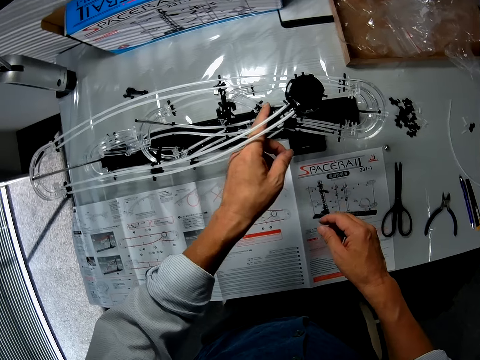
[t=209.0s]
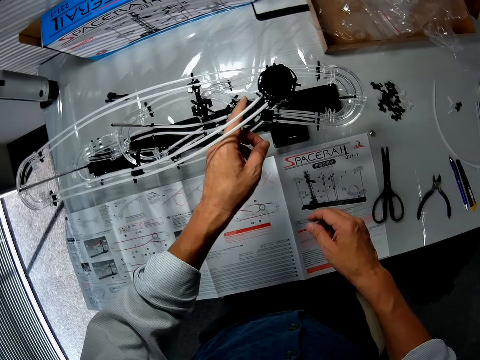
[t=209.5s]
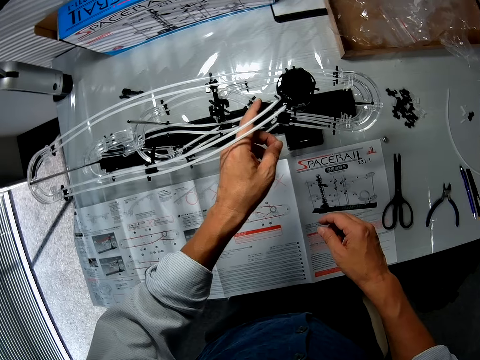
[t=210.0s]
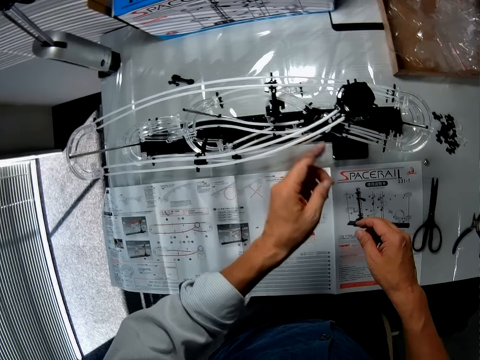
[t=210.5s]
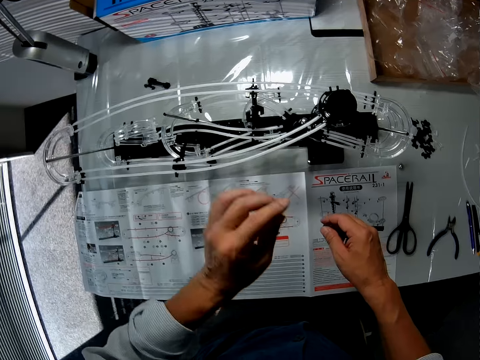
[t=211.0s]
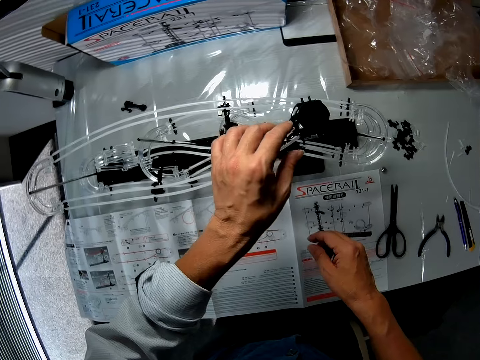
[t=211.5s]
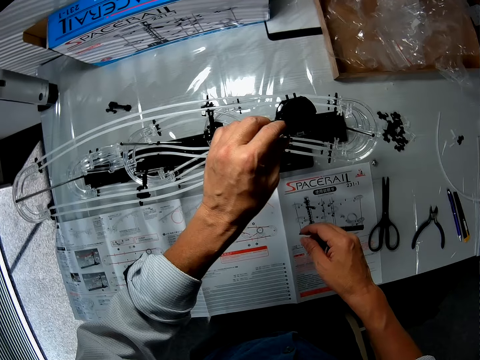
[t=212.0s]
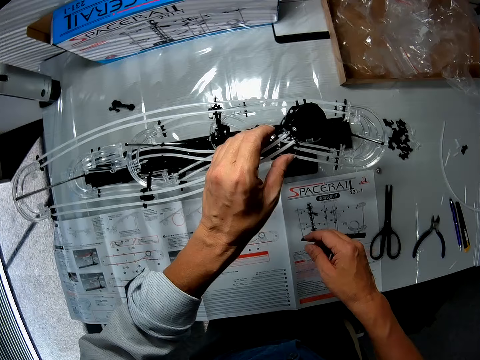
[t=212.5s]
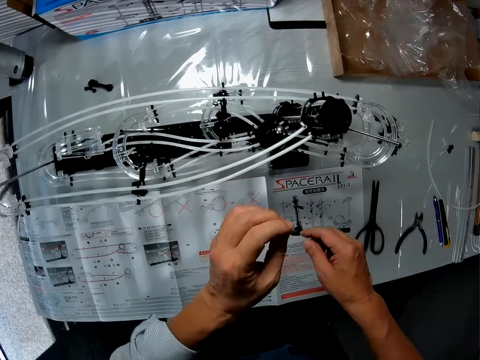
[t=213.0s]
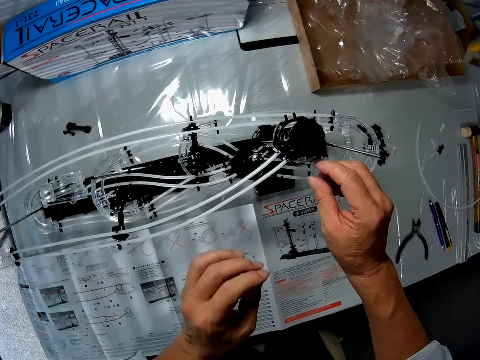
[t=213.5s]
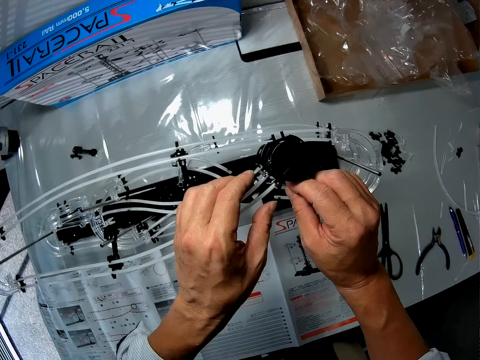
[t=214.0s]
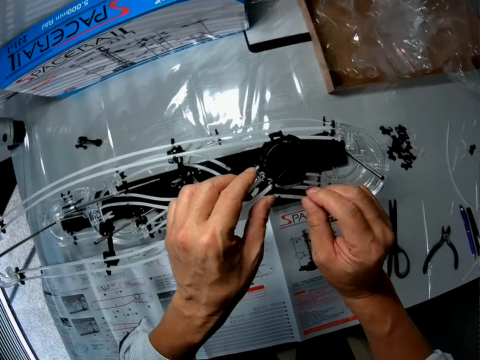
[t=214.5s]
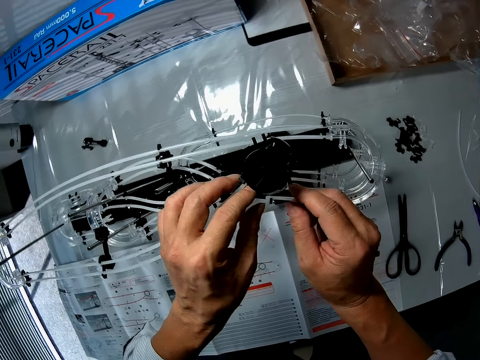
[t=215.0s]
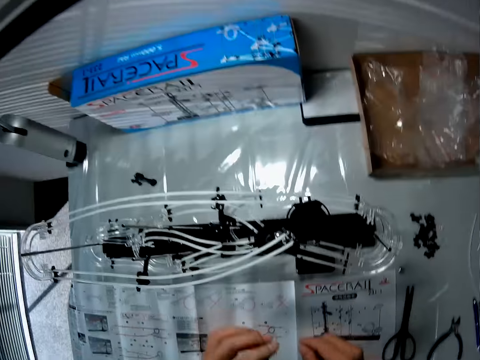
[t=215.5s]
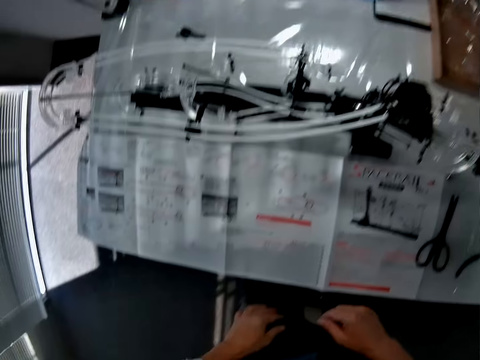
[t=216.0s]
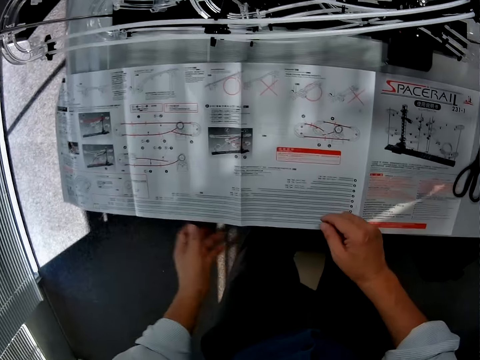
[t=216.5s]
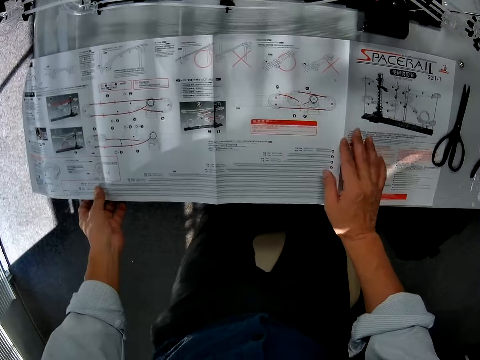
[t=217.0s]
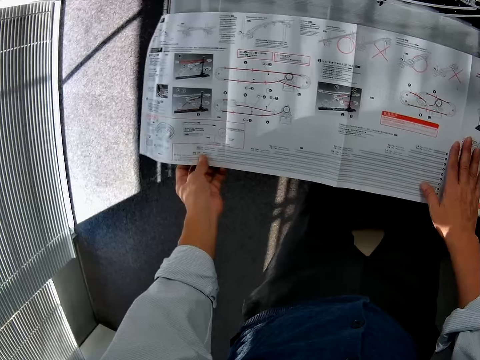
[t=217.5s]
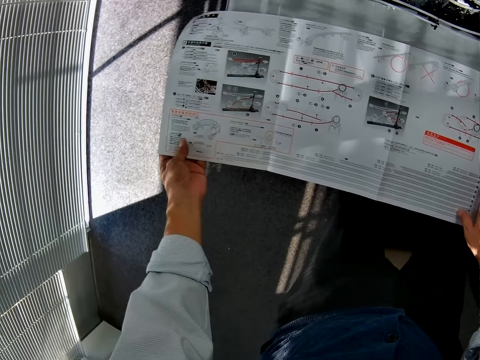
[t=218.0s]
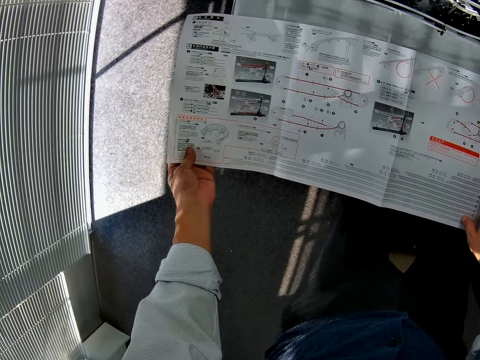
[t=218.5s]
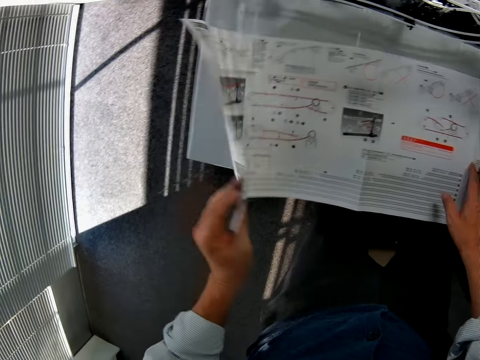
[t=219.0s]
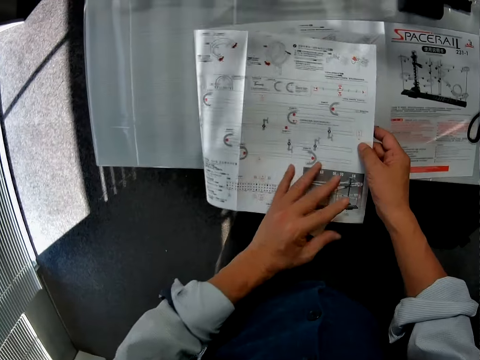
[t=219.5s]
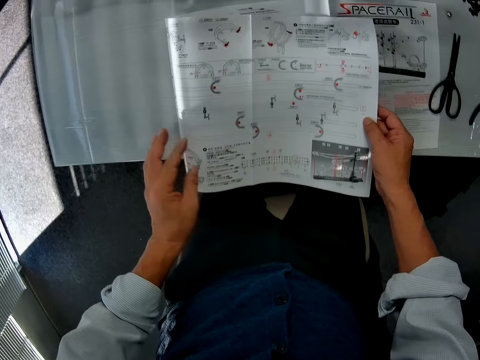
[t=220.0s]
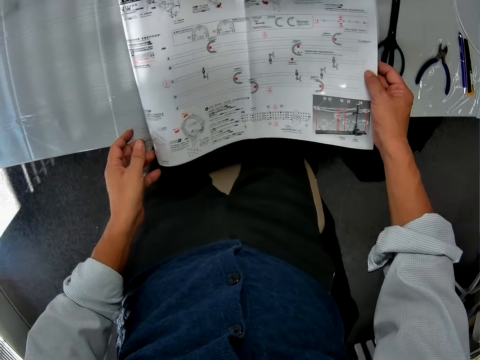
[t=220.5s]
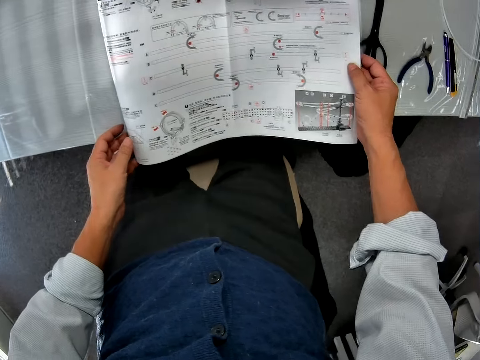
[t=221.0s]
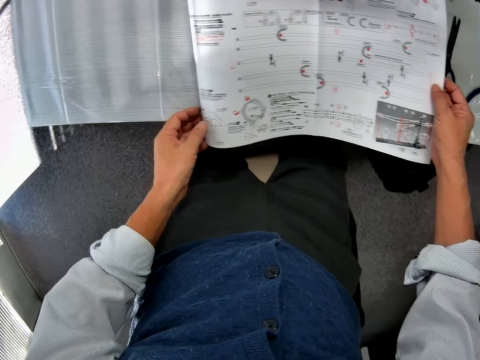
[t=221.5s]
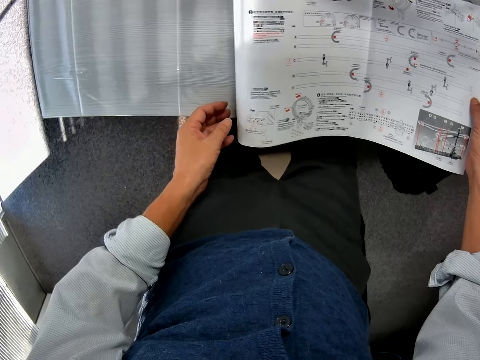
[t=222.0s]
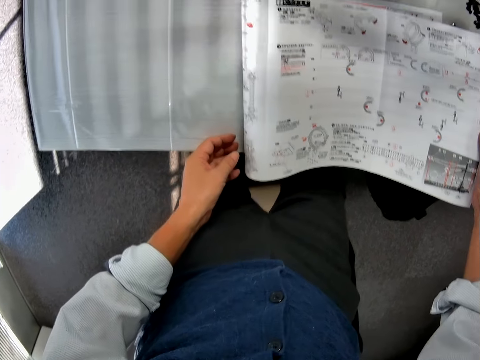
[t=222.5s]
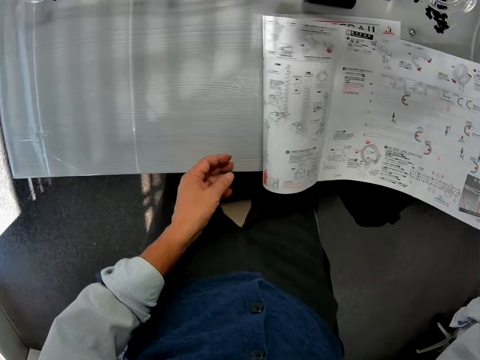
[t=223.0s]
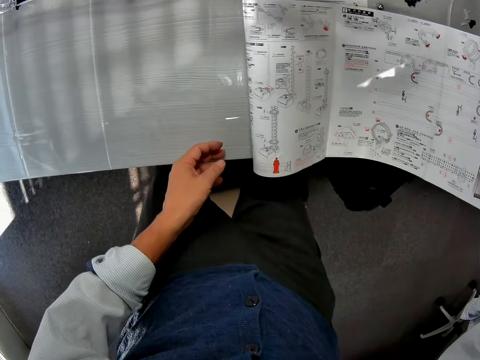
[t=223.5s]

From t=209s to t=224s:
The camera wearer touches the marble ball. They press the space rail or roller coaster toy. They adjust the roller coaster toy. They fix the space rail. They remove the hand from the space rail. They touch the manual and lift the manual. They read the user manual. They move the manual. They flip the user manual.

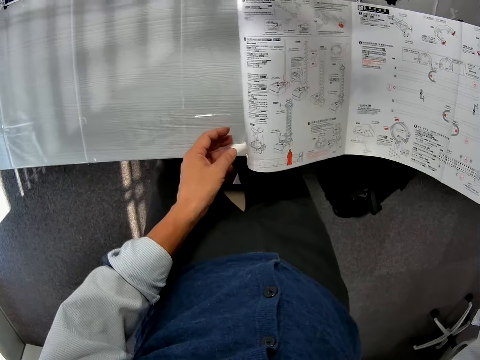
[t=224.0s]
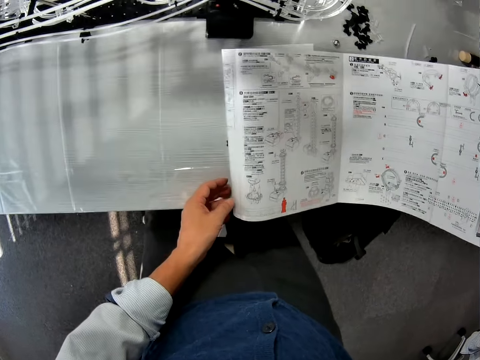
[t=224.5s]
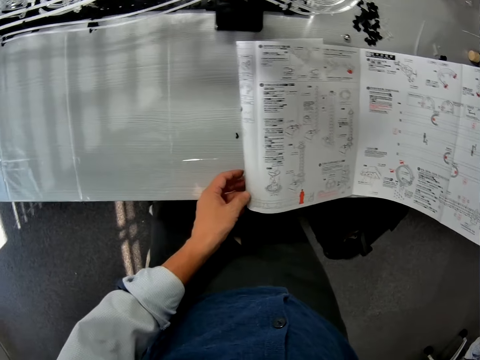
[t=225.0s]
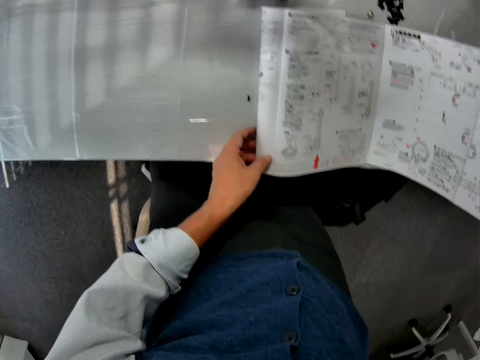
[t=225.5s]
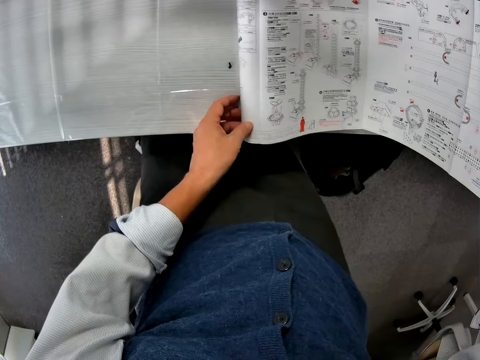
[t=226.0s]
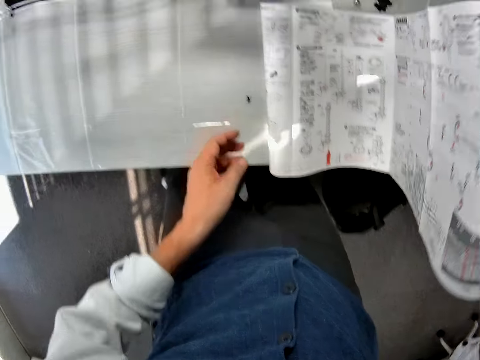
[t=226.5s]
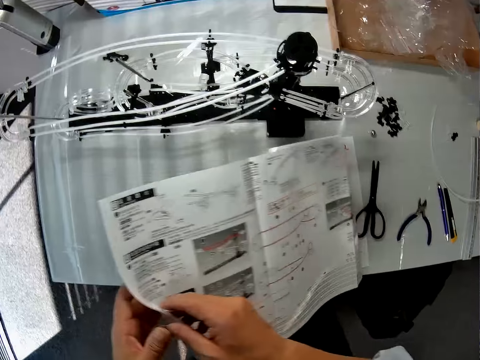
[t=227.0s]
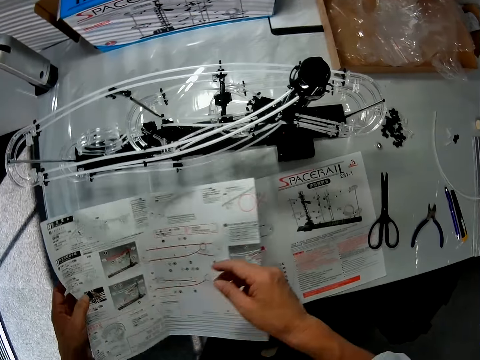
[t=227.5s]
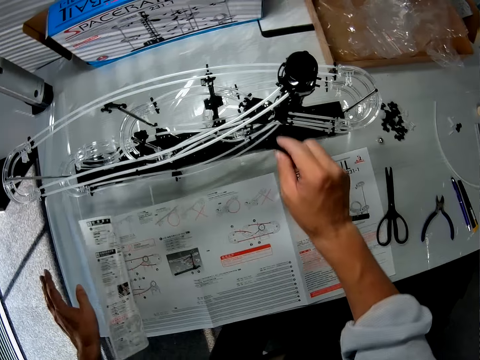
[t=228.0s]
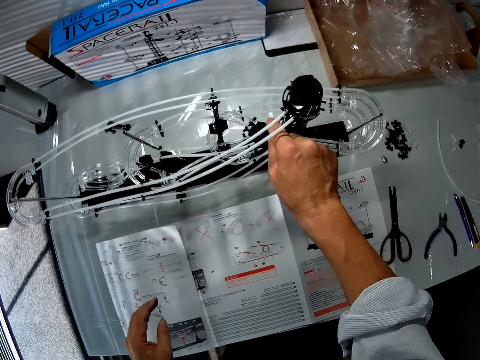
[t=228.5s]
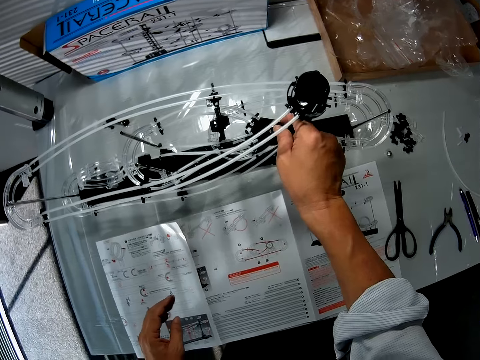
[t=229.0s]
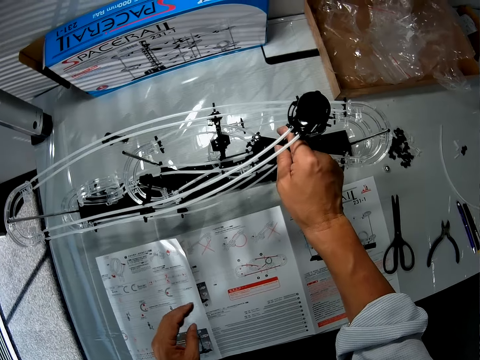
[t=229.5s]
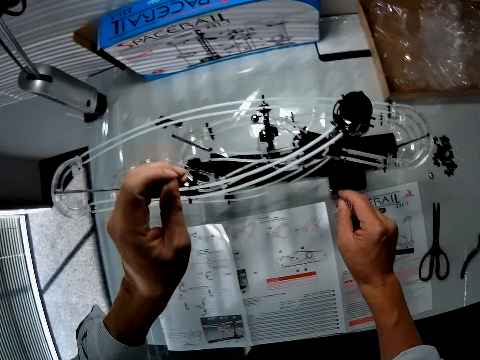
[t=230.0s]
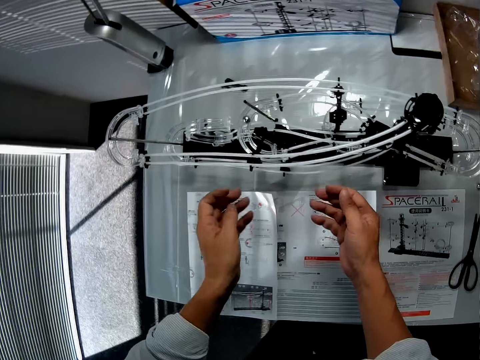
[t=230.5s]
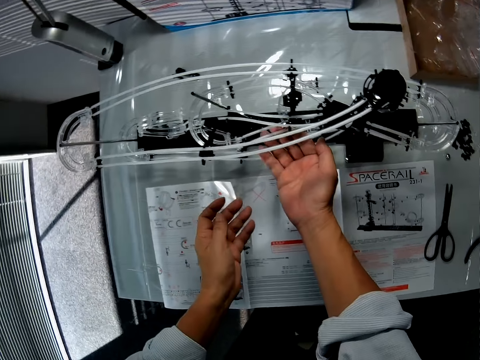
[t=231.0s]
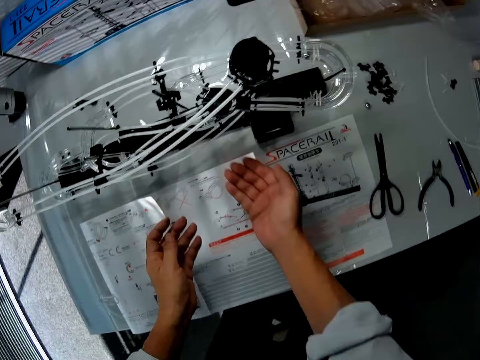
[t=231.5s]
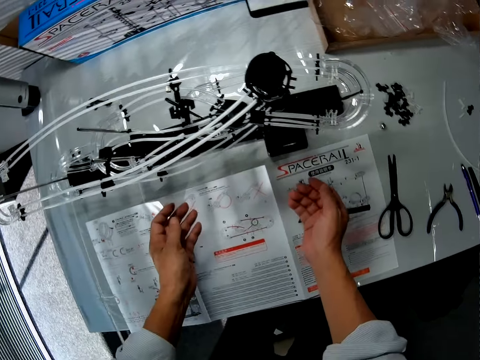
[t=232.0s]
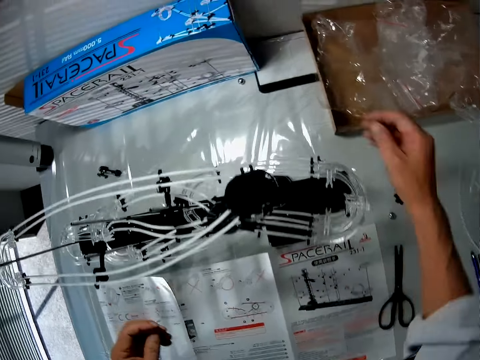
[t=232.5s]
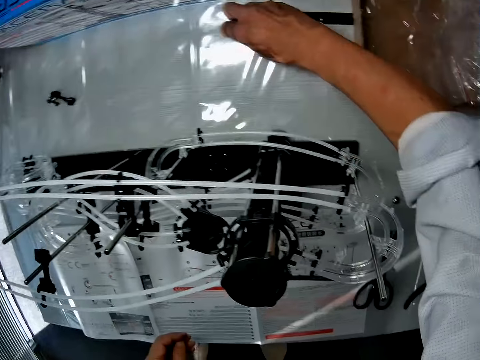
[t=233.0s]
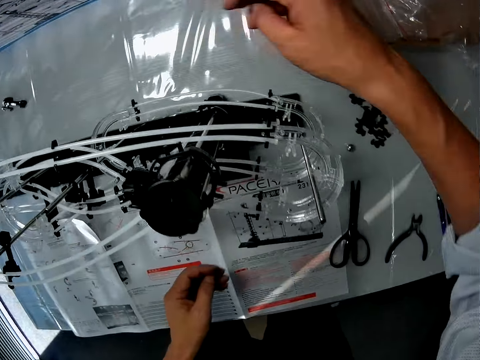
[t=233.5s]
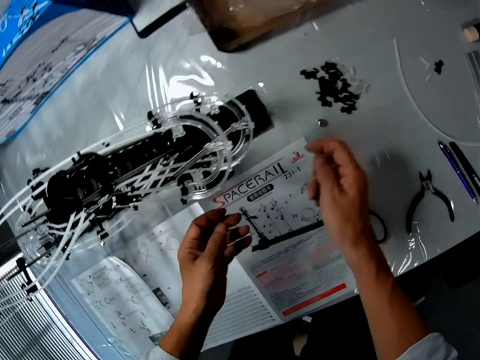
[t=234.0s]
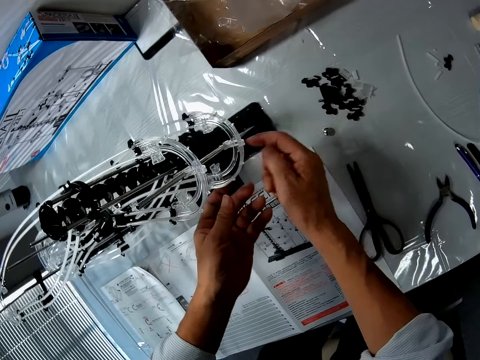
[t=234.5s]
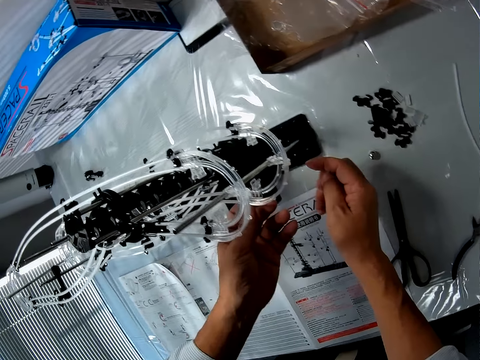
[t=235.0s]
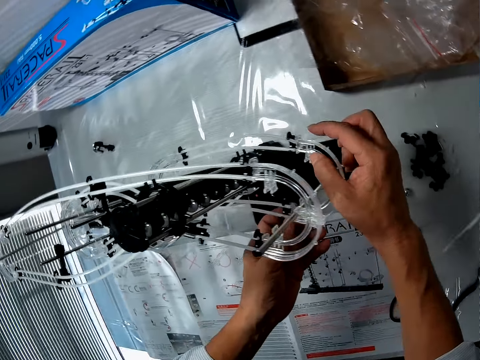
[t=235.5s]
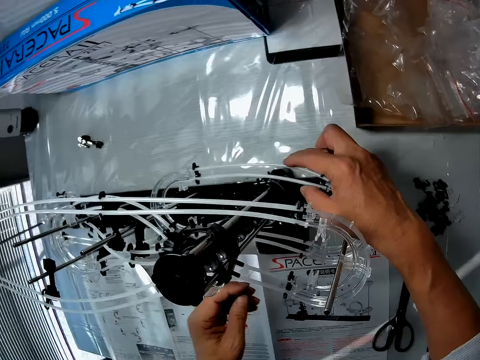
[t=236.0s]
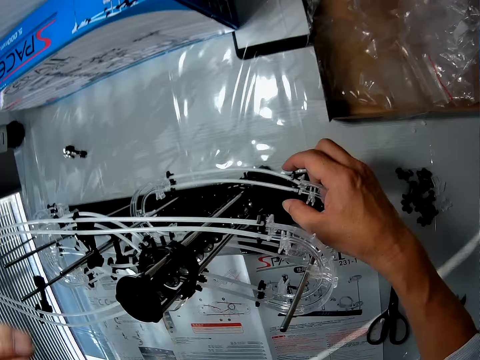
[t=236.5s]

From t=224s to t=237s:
The camera wearer touches the manual with the other hand. They remove a hand from the manual. They flip the manual. They hold the manual with the other hand. They remove a hand from the manual. They hold the marble ball. They touch the ball on the roller coaster toy or space rail. They move the hands. They pick the ball from the table. They touch the space rail.
